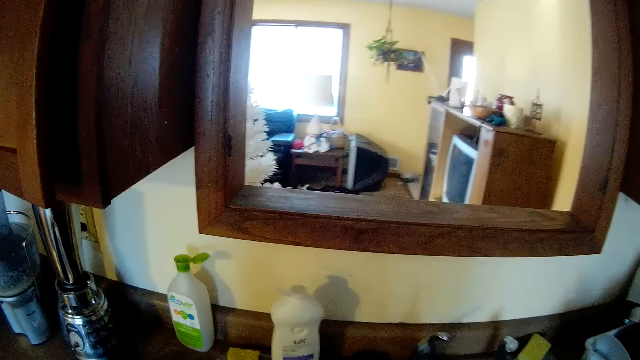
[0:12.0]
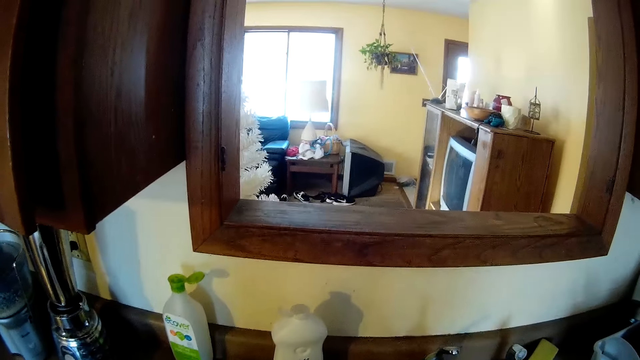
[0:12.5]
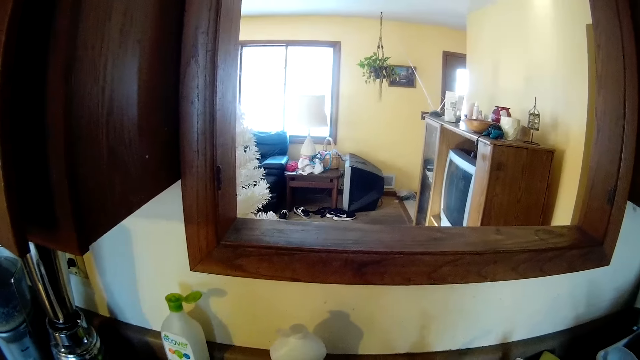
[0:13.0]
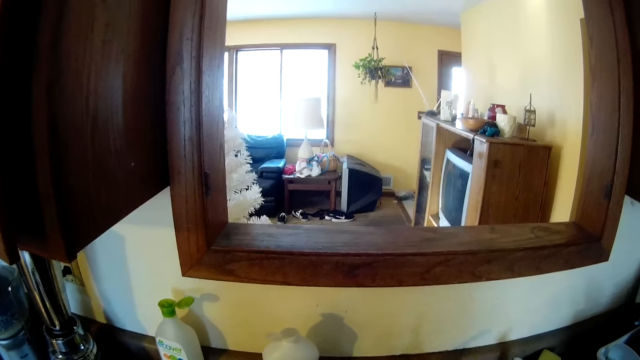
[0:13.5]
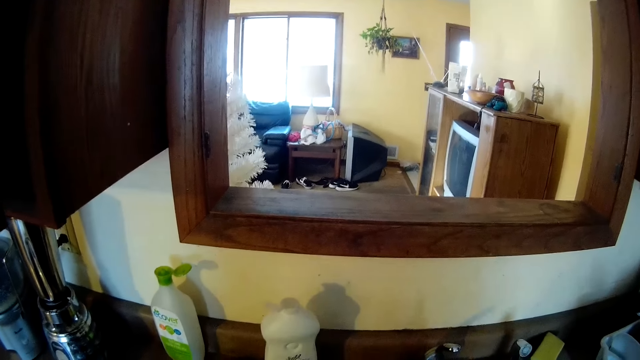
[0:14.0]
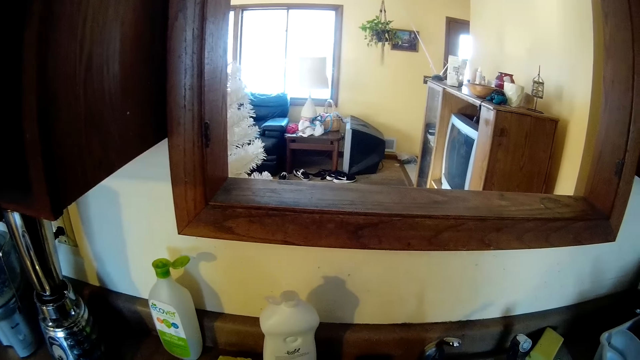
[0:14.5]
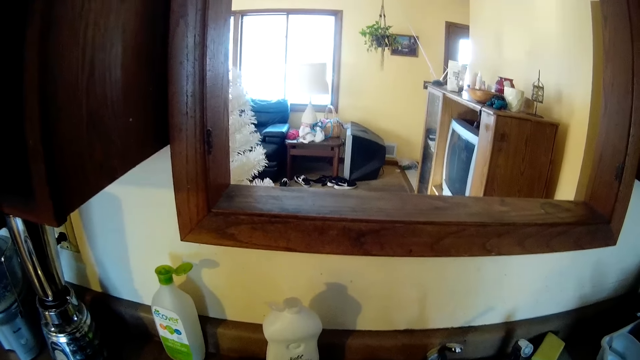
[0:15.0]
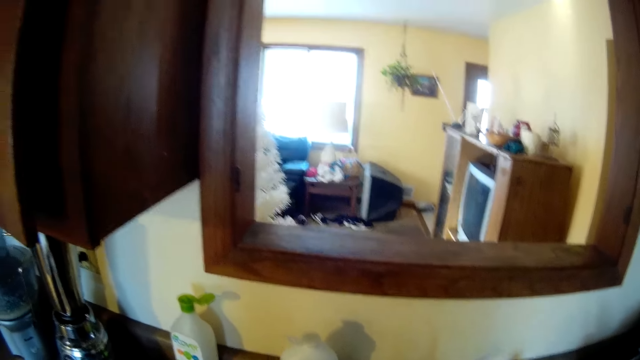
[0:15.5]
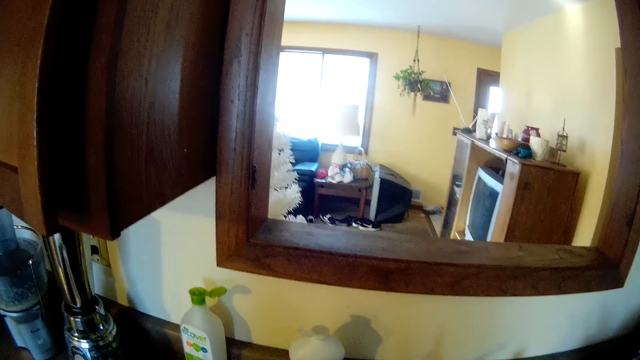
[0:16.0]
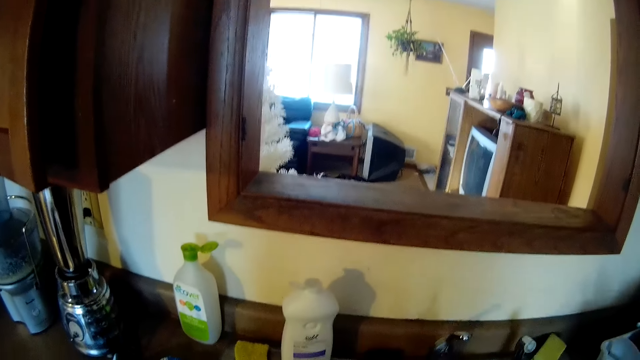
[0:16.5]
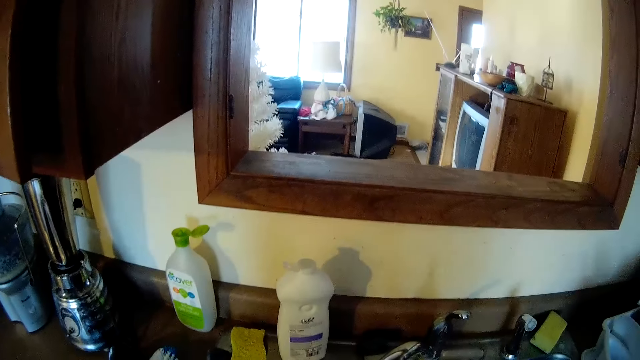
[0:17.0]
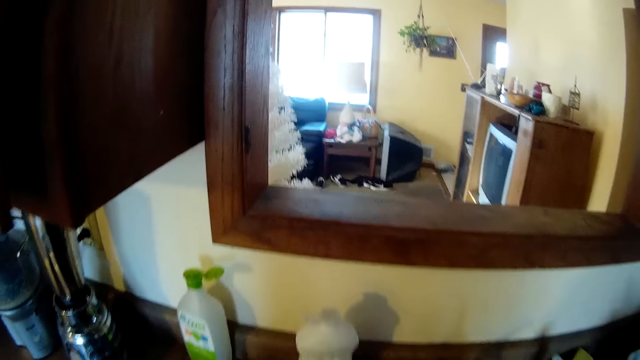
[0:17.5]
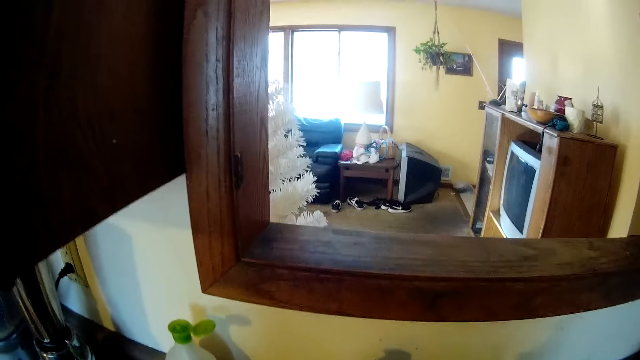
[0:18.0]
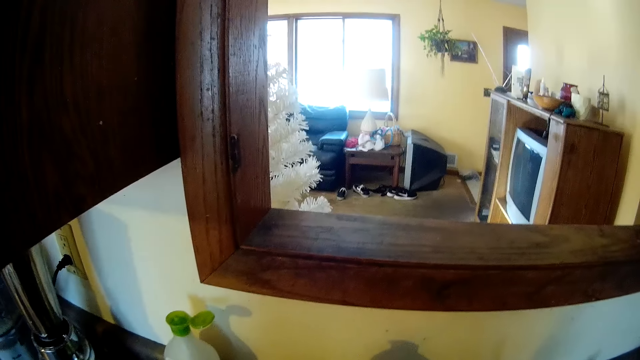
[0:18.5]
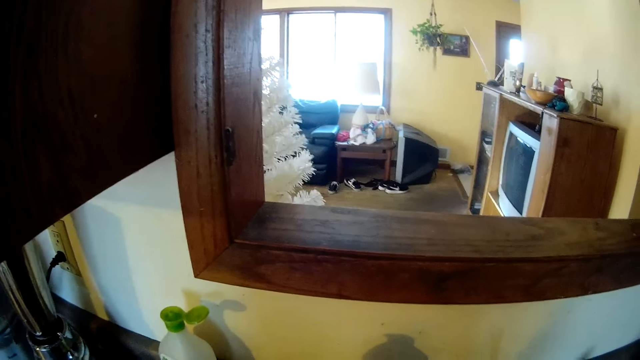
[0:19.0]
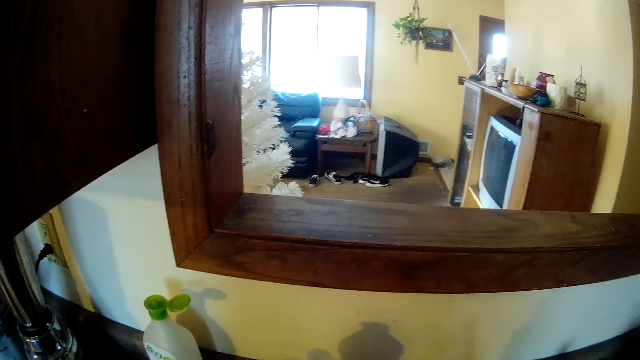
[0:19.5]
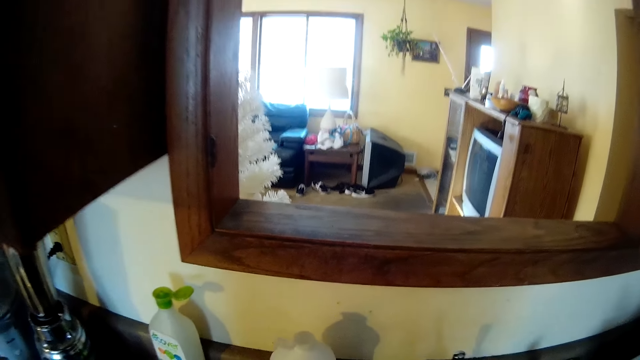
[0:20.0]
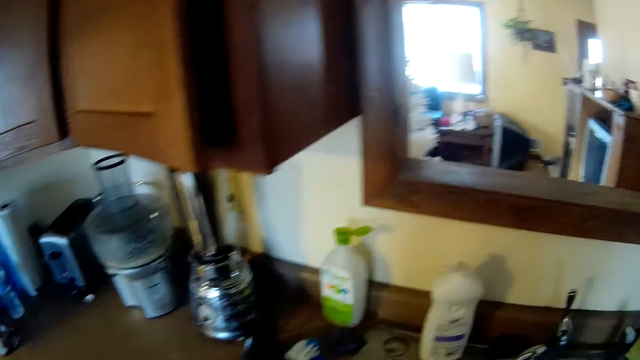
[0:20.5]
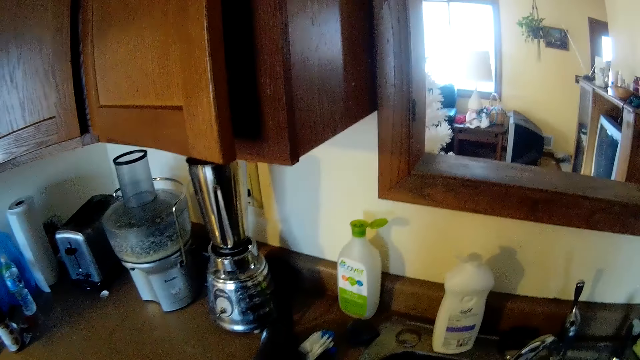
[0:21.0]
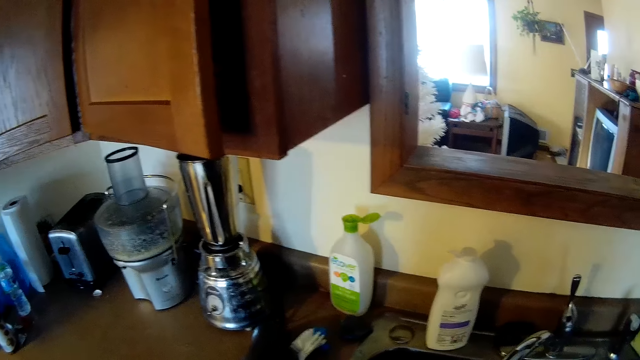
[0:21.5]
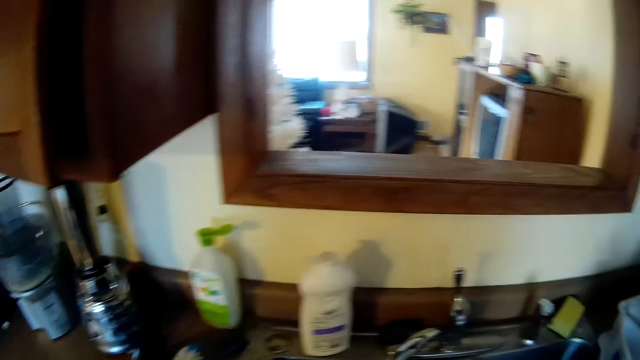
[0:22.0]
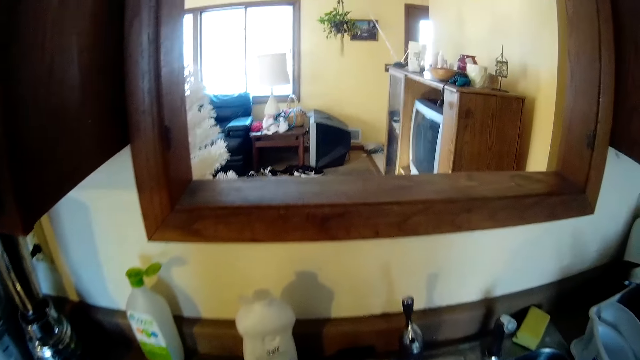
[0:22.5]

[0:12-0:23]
The camera wearer turns around the sink. They pick foam from the countertop.

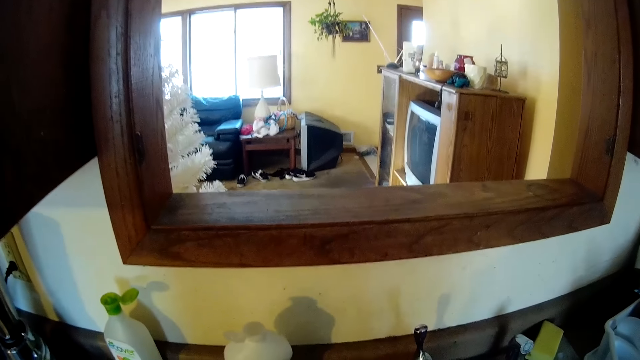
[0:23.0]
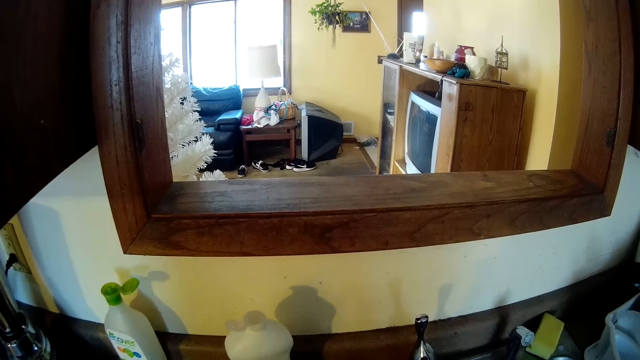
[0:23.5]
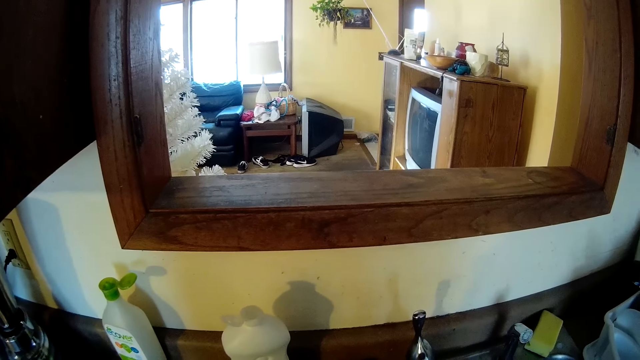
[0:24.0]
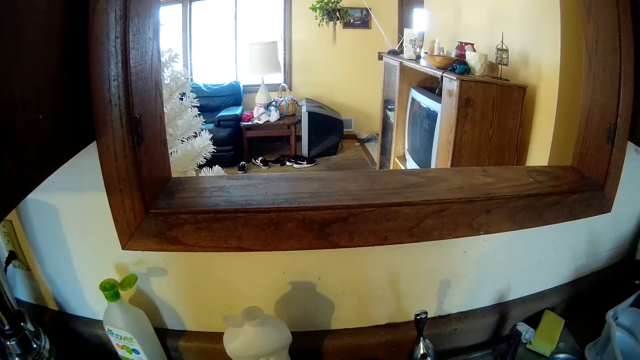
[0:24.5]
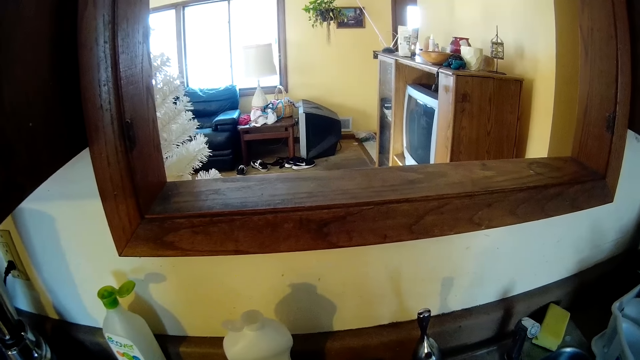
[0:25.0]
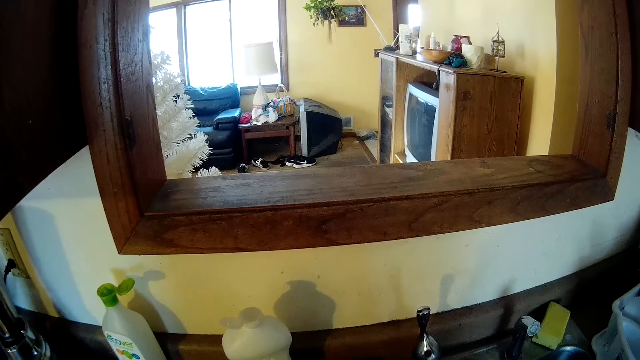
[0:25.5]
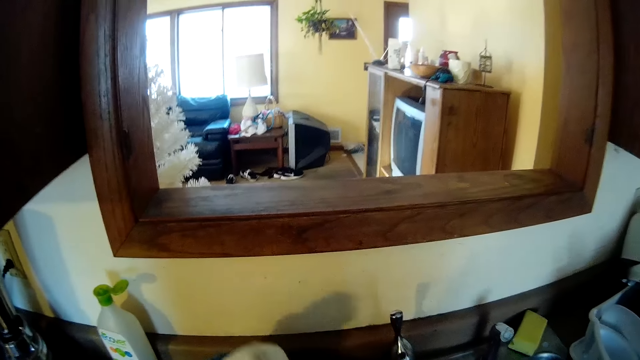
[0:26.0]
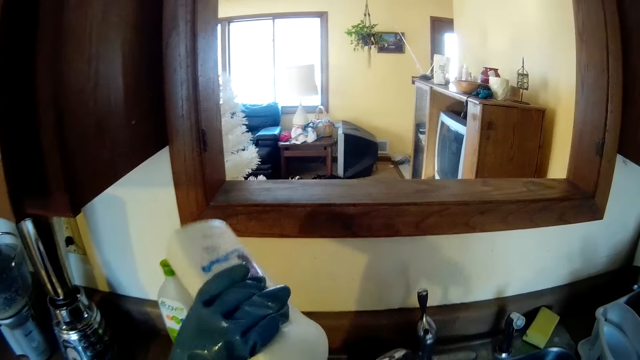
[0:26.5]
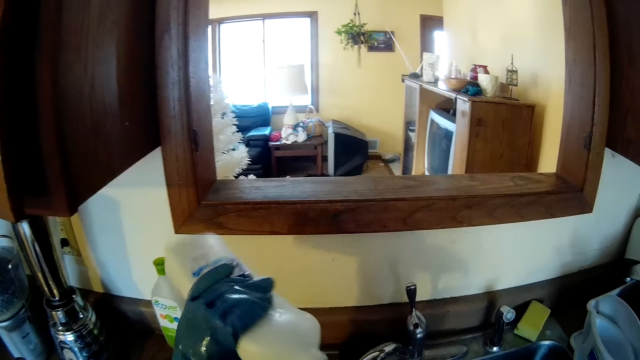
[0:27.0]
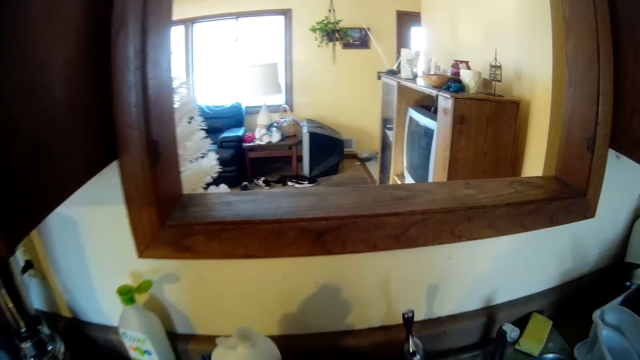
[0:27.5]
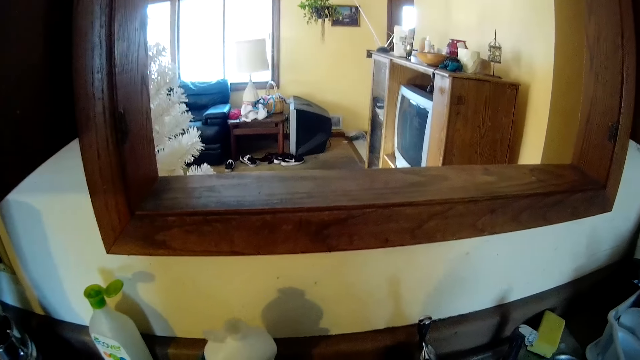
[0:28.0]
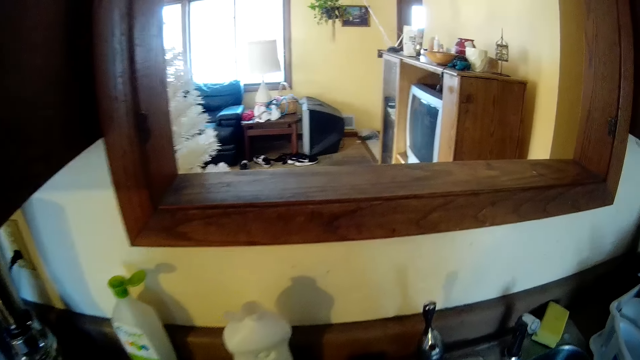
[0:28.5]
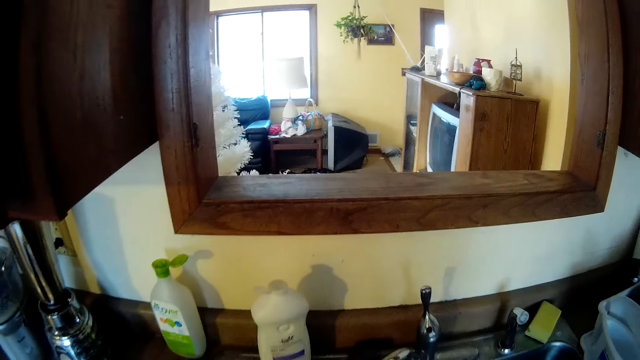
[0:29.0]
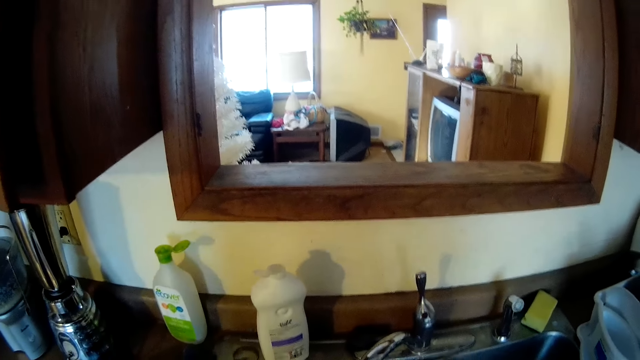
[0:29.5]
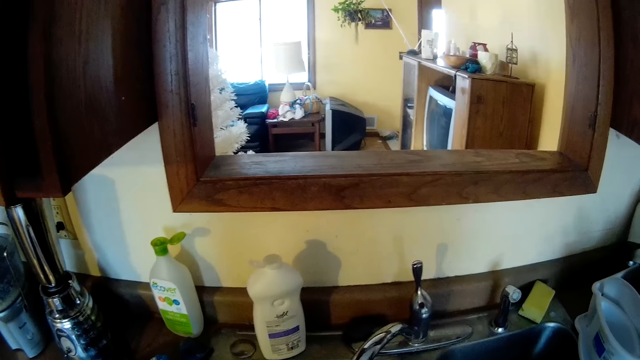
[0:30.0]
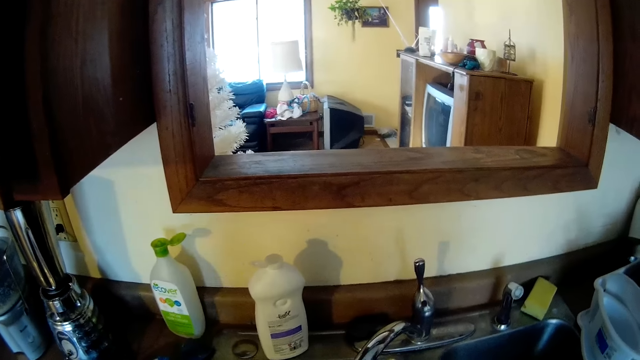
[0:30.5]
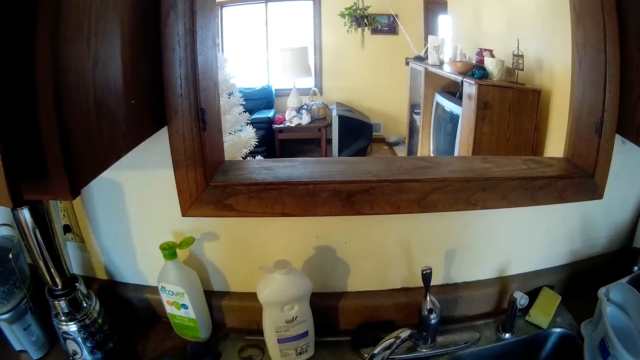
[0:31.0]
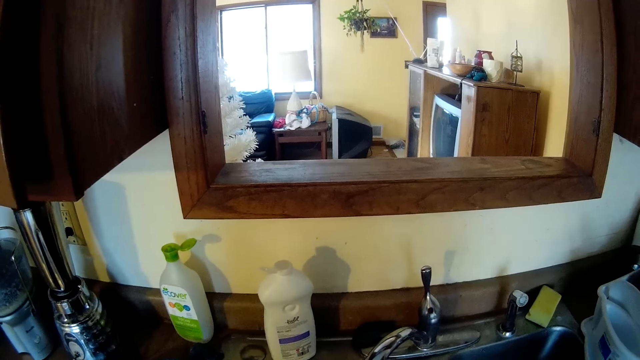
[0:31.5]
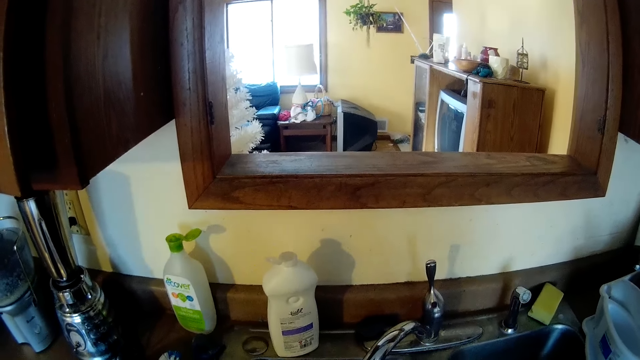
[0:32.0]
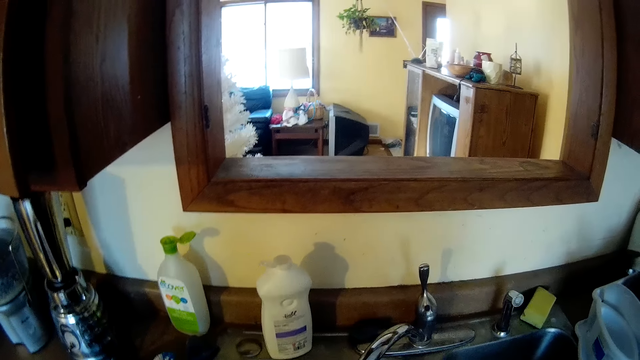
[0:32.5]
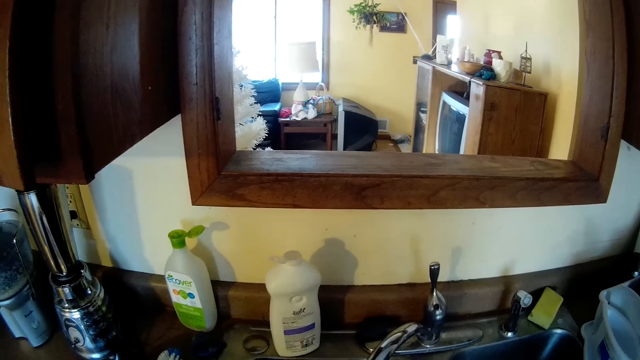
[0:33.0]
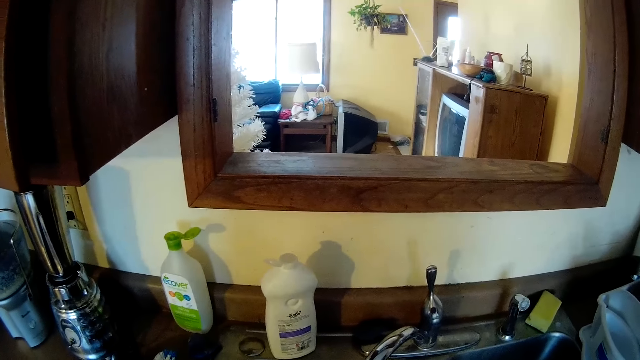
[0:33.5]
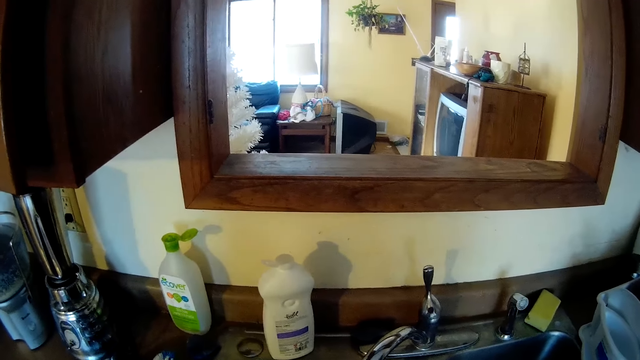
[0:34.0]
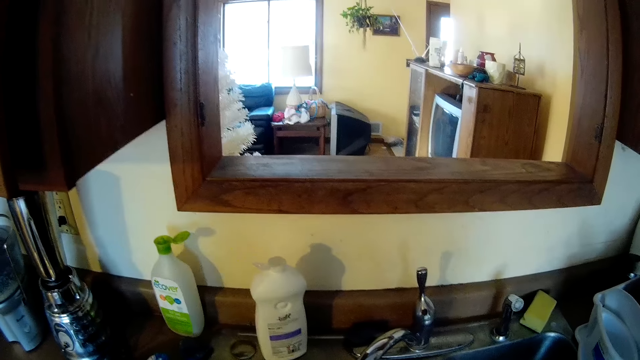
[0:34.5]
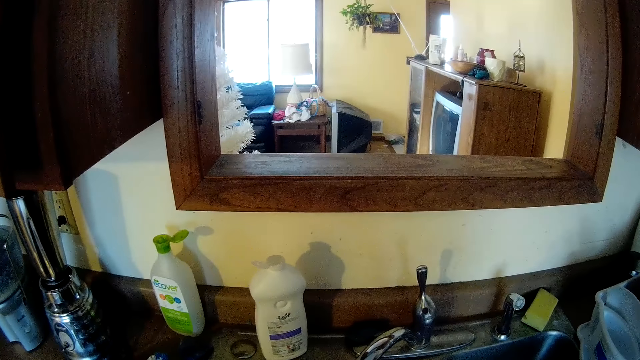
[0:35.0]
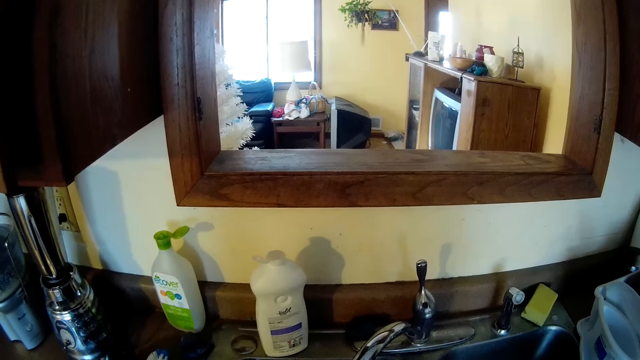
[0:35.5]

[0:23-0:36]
The camera wearer picks a liquid soap container from a sink countertop with her left hand. She pours soap on the foam. She drops the liquid soap container on the sink countertop with her left hand. She washes the dishes.
